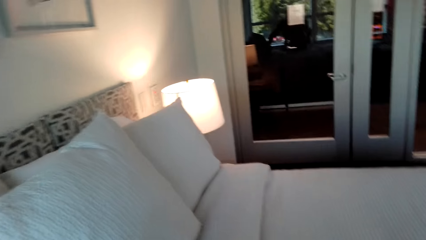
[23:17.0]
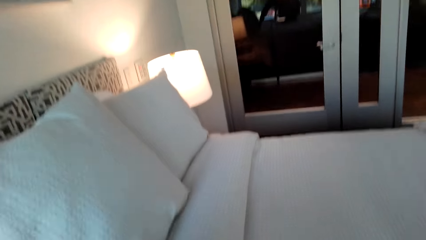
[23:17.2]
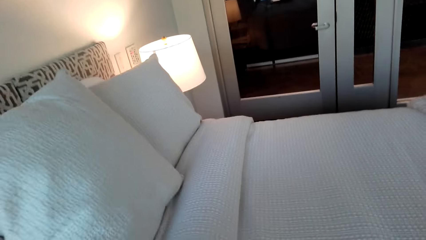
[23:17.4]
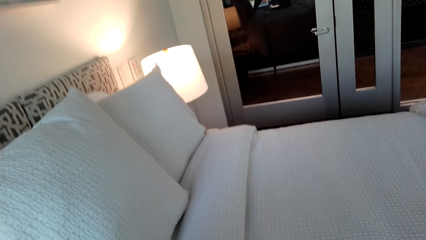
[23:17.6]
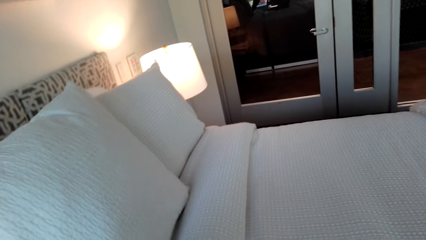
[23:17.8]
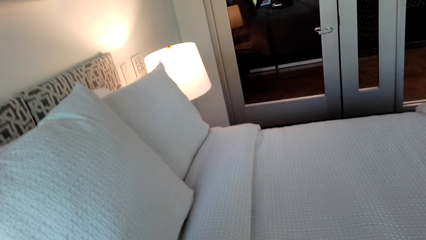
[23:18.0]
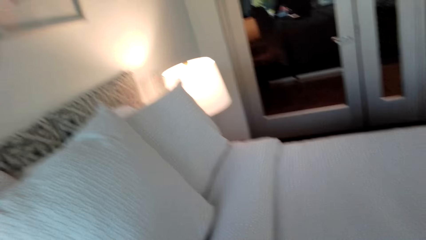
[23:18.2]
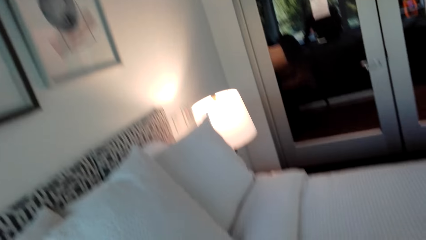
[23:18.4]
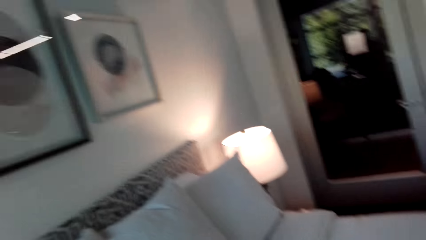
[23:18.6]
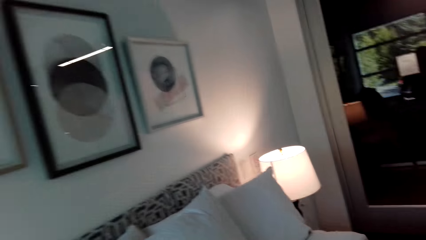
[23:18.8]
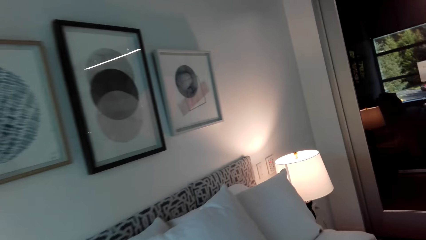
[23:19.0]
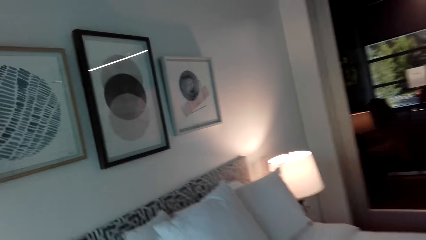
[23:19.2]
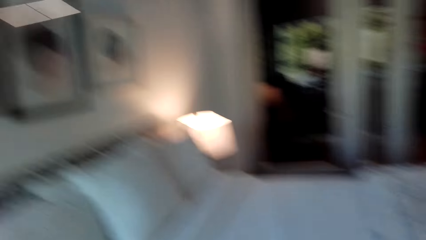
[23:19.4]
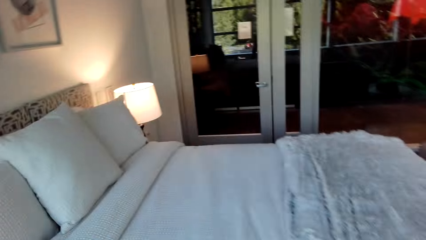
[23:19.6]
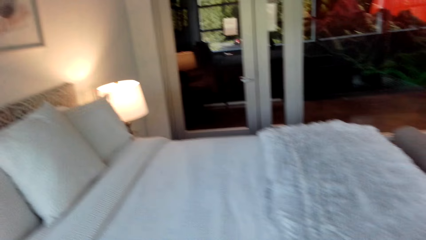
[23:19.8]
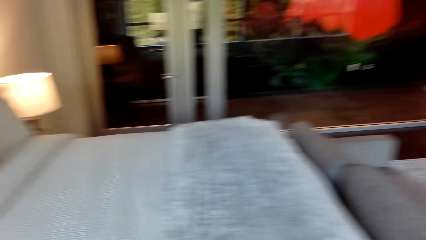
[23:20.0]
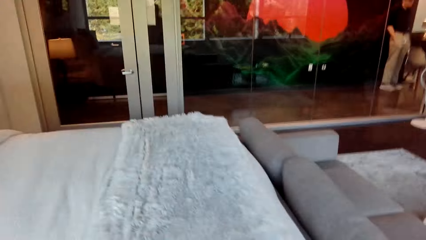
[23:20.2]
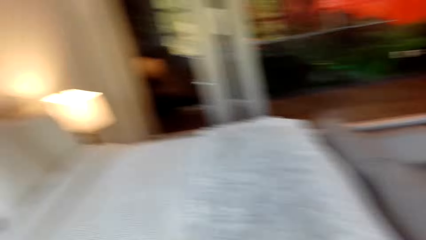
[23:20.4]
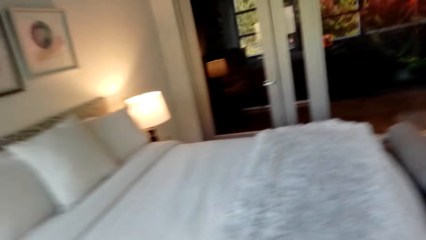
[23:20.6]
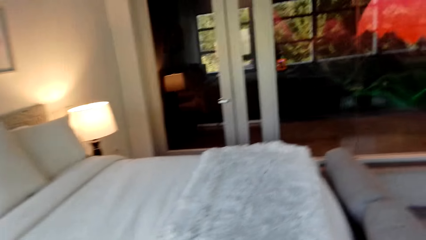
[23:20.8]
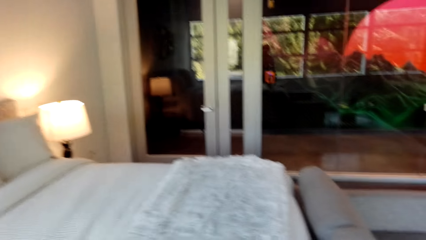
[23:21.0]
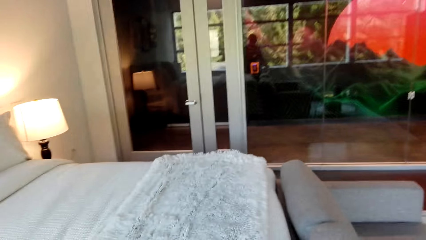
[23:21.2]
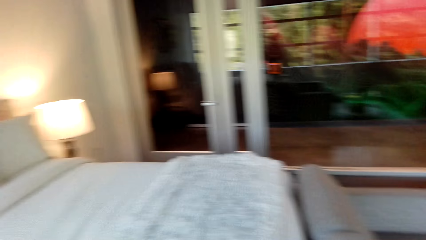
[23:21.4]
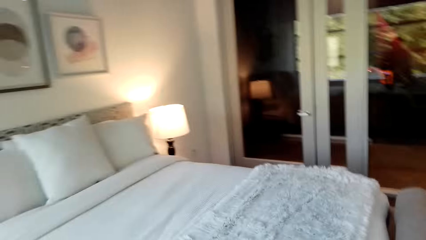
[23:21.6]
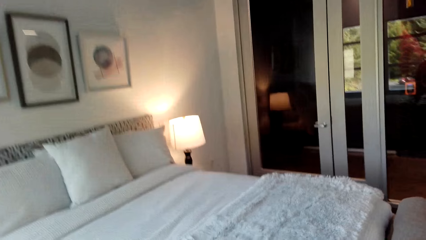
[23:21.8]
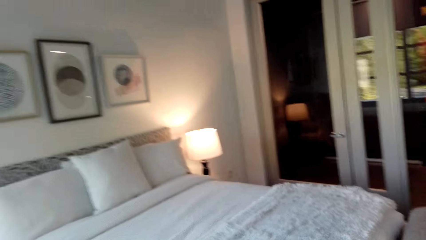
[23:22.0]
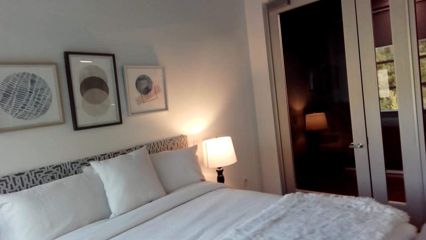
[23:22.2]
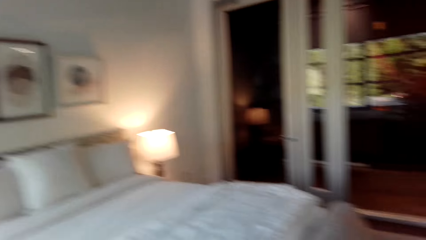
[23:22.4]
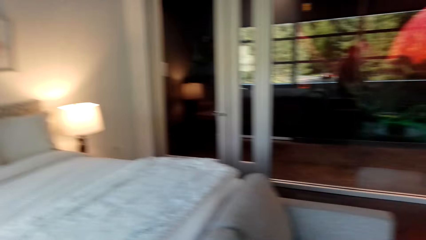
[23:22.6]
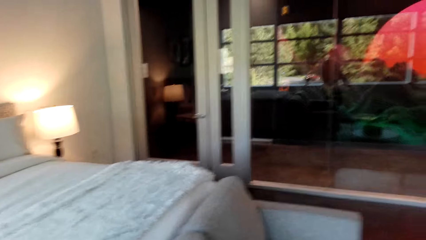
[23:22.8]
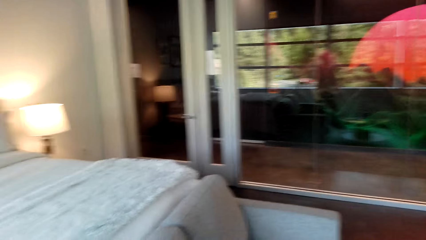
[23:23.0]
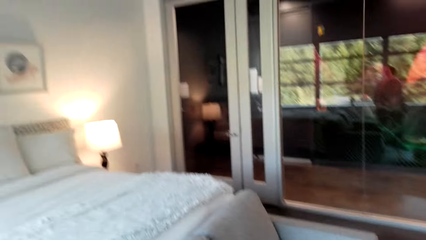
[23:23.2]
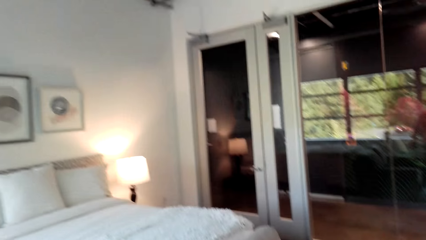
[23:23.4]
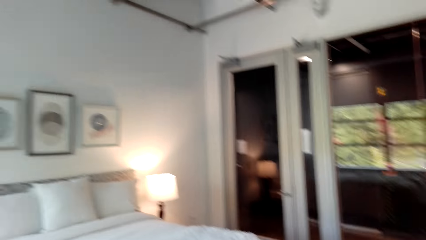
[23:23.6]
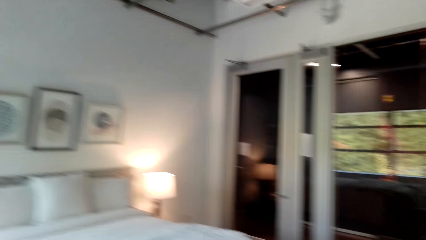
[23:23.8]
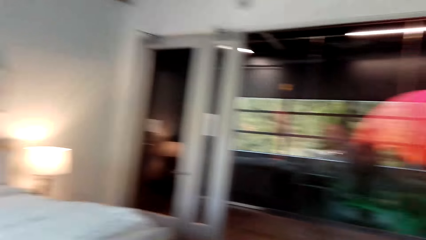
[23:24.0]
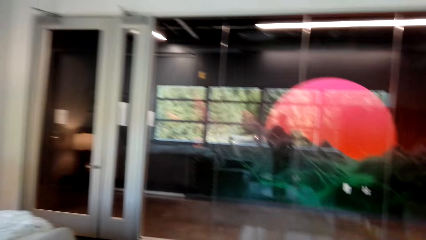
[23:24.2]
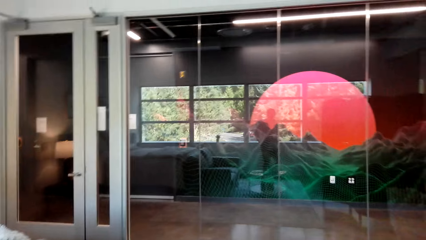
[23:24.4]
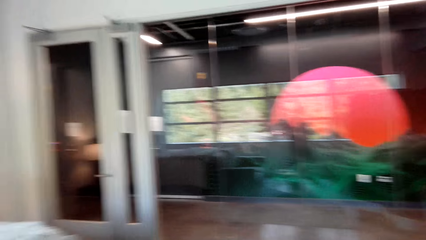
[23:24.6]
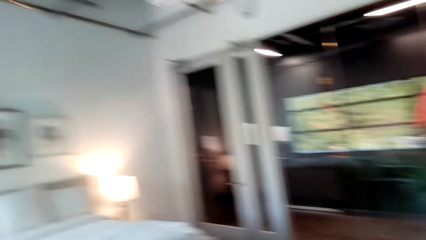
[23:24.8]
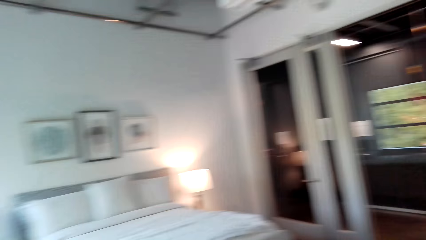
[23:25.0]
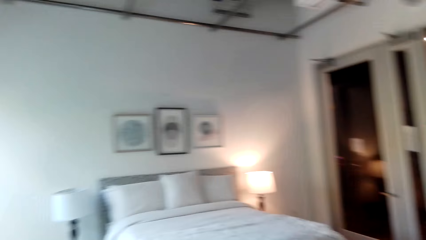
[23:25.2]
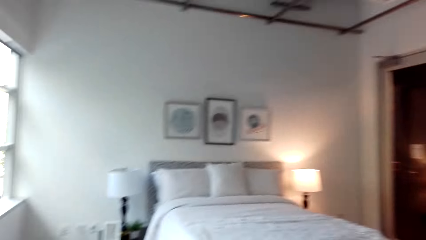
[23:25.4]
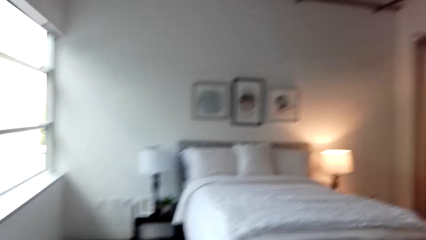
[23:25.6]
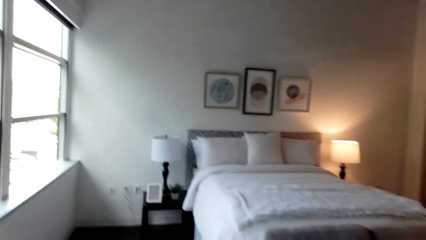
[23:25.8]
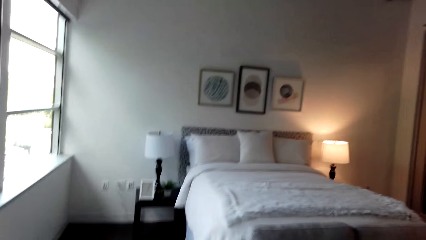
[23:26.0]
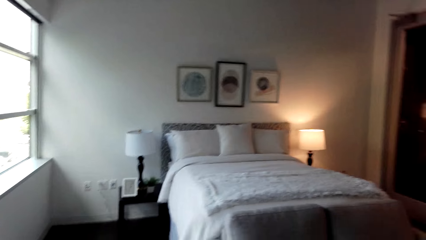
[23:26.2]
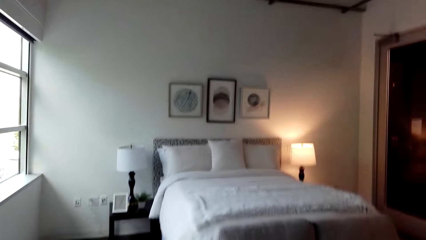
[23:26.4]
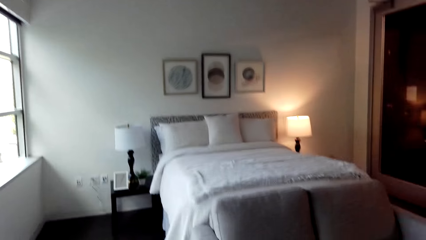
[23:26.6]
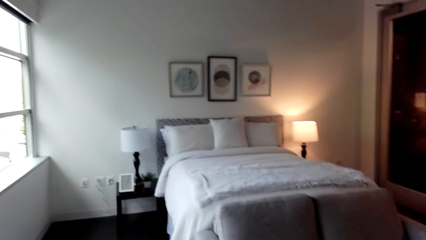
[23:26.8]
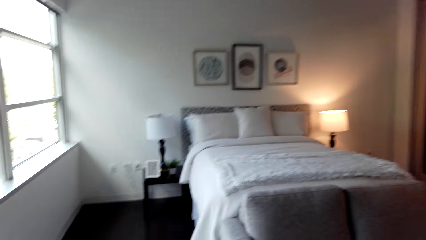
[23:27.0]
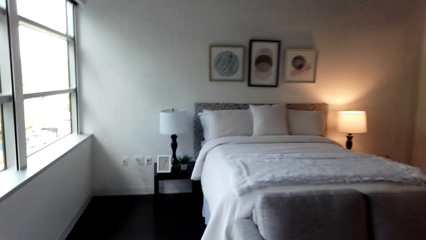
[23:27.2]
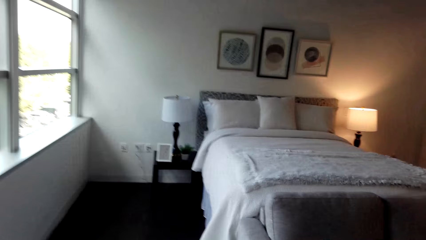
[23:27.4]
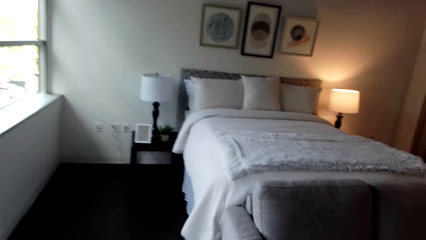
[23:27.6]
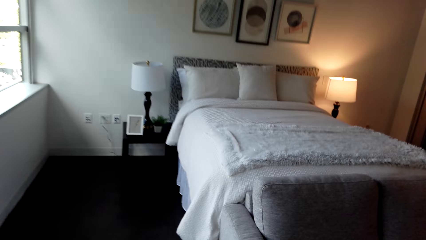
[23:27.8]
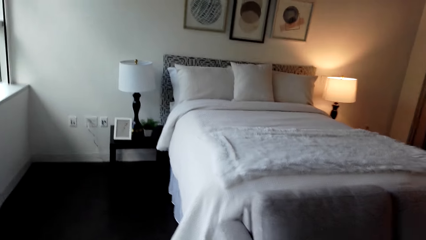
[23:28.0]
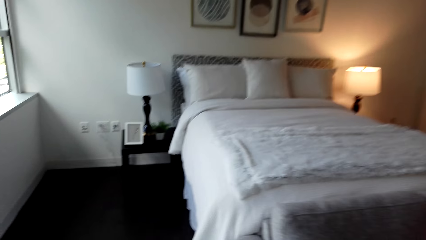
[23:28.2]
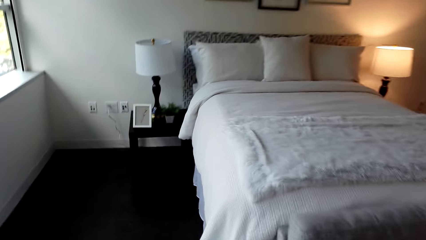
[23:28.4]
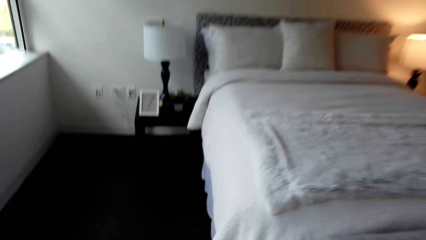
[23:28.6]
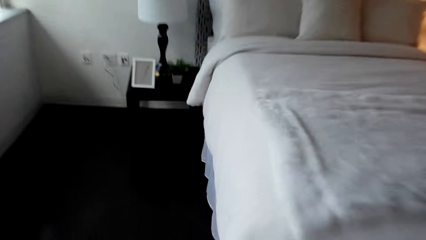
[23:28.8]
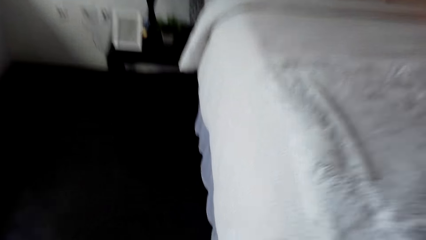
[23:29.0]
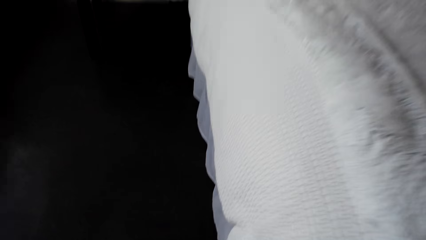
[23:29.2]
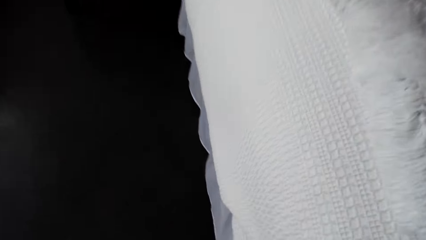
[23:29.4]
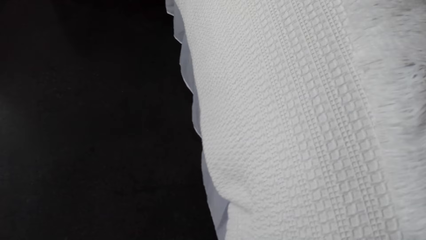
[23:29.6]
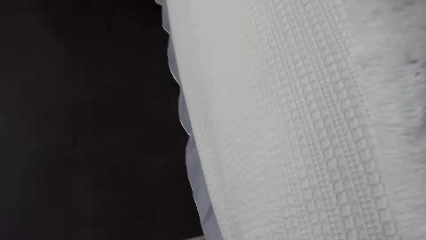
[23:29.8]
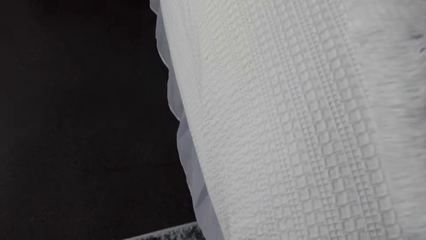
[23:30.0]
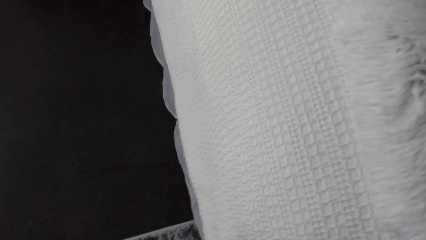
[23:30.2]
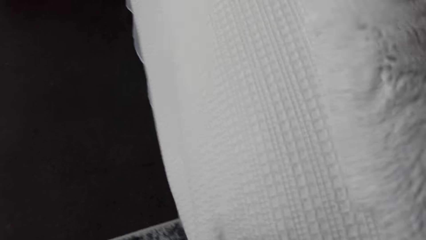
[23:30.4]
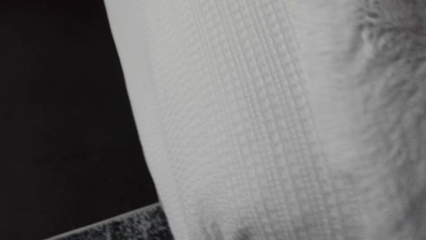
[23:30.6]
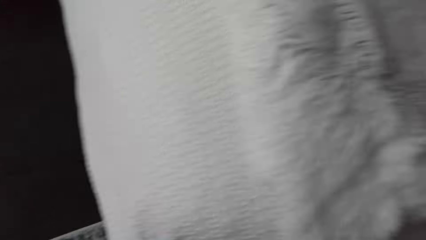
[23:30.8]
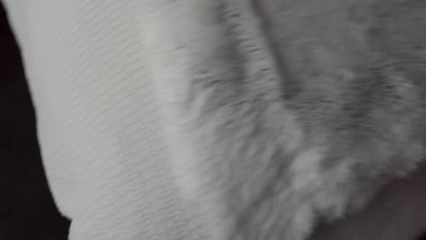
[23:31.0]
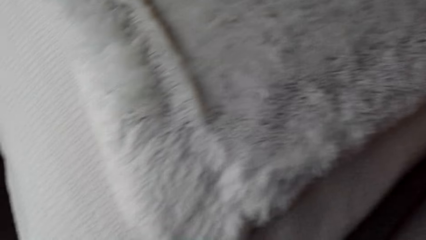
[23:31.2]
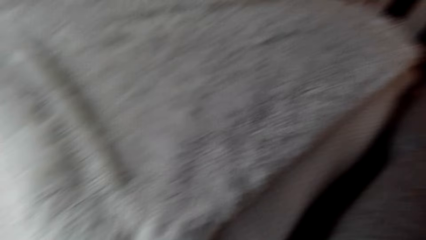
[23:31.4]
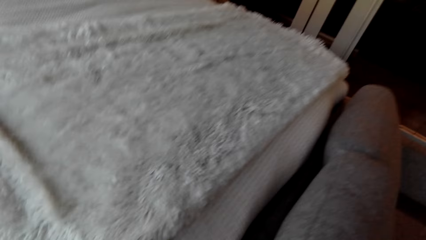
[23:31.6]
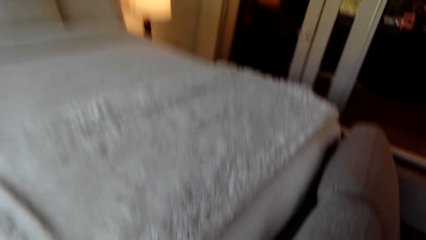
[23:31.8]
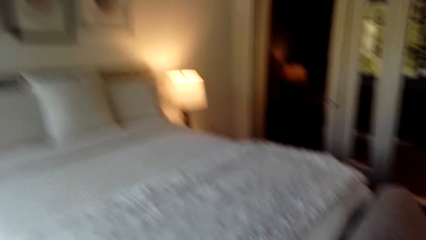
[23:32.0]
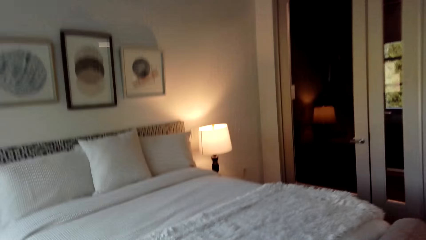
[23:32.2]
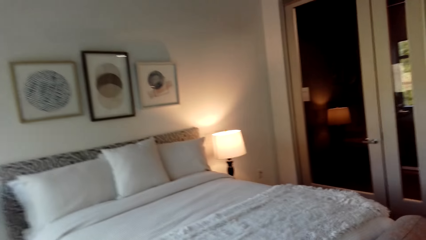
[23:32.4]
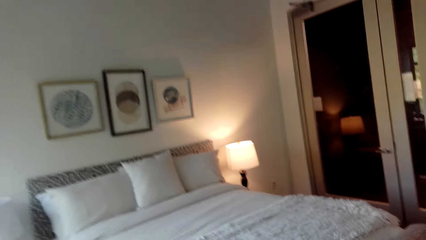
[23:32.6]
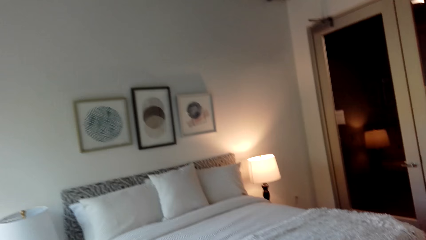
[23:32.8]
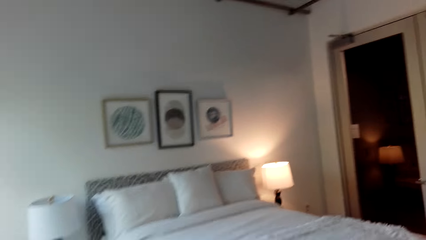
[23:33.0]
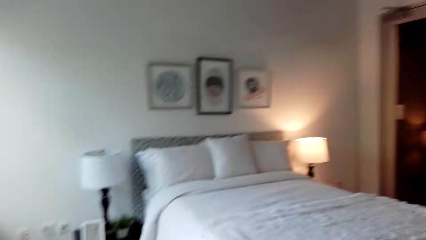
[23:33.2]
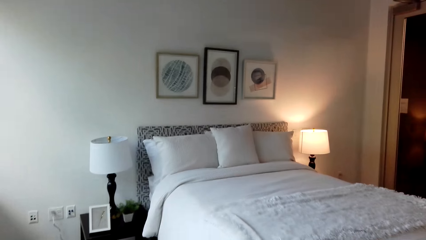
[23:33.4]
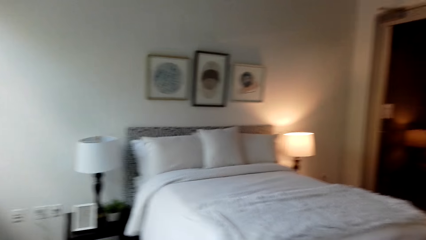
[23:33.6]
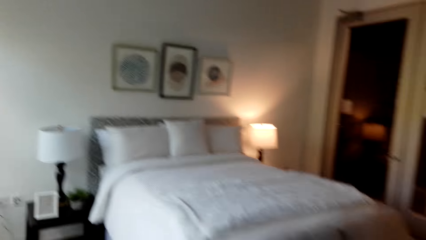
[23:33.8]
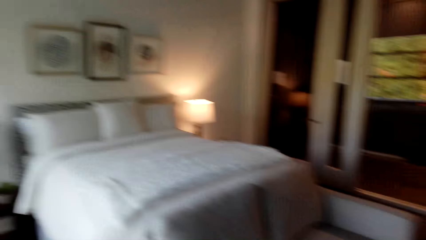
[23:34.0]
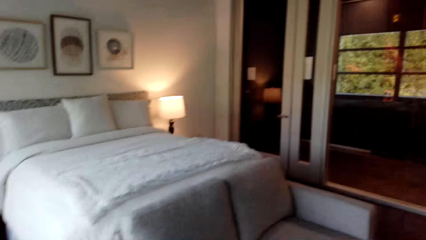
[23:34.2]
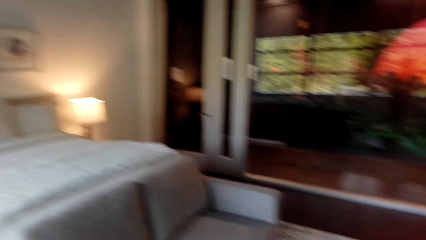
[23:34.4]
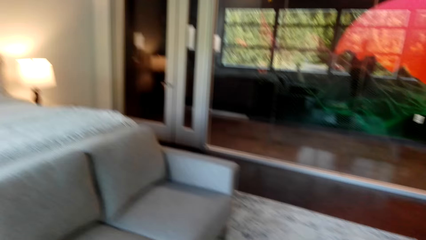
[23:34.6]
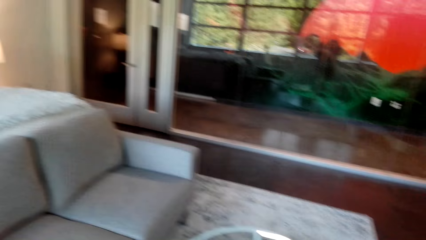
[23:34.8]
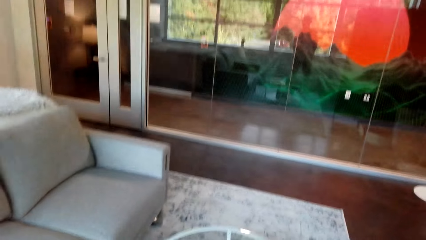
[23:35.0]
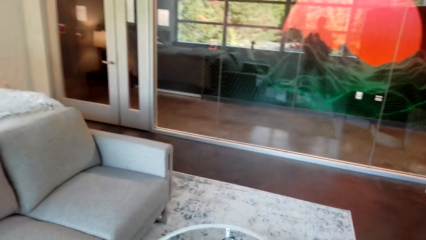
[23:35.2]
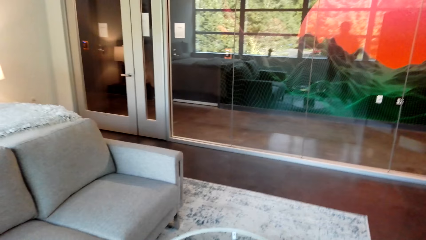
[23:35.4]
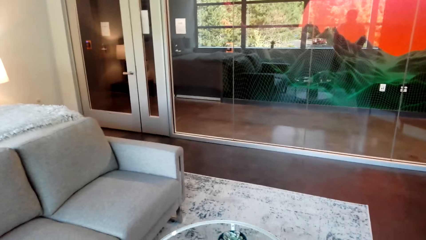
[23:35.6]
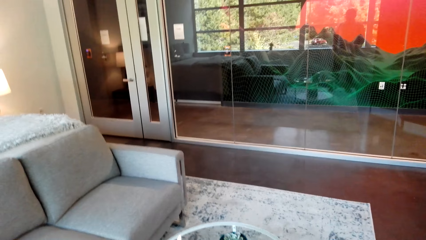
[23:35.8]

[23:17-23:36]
The camera wearer aligns a pillow. They walk around the bedroom. They look around. They look around the bedroom. They walk around the bedroom. They spread the bed. They look around the bedroom.
